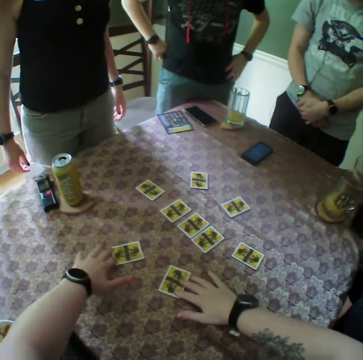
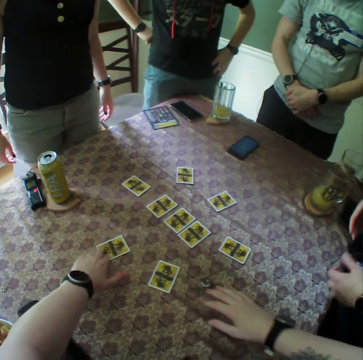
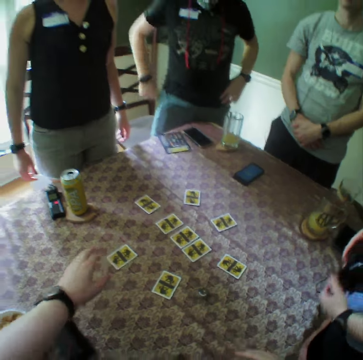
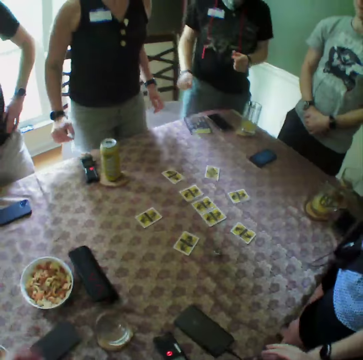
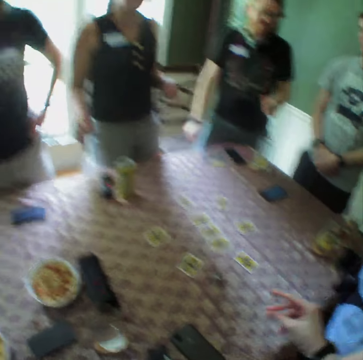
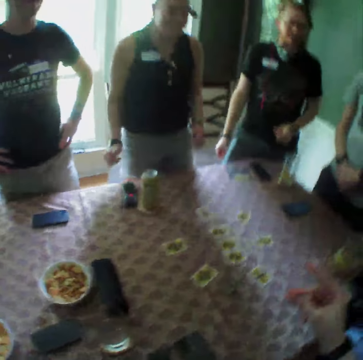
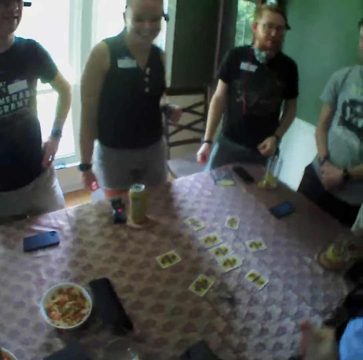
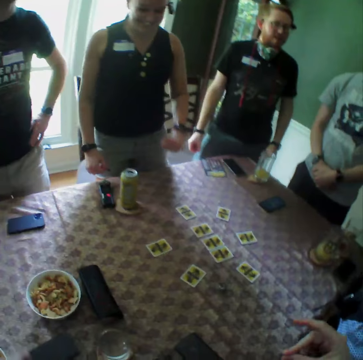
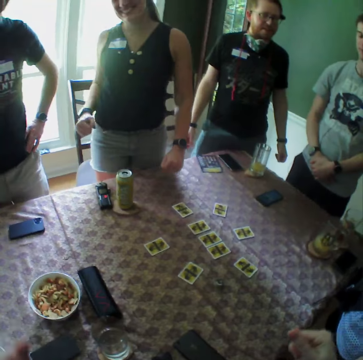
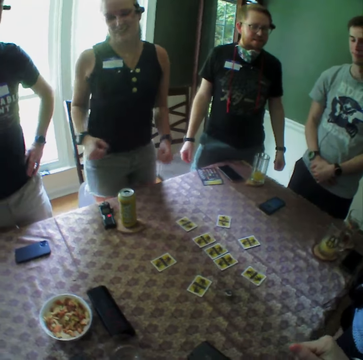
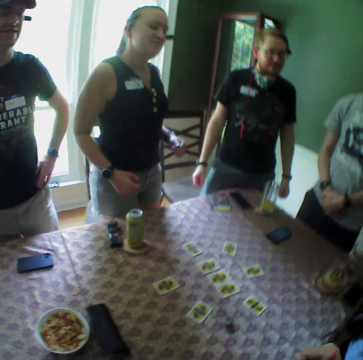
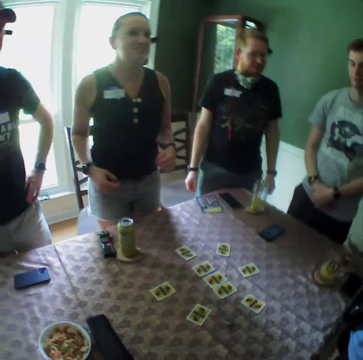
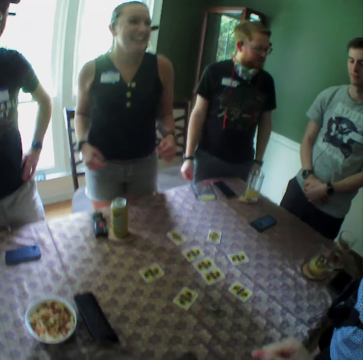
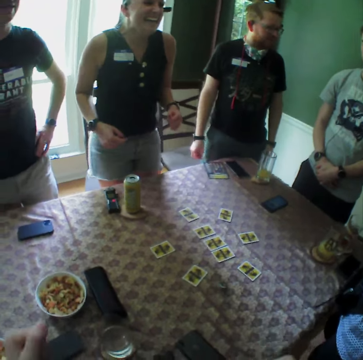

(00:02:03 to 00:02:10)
A woman adjusts a card on the table with her right hand. The camera wearer adjusts a card on the table with his left hand. He touches the cards. A man dances. The camera wearer looks around. Another woman dances.

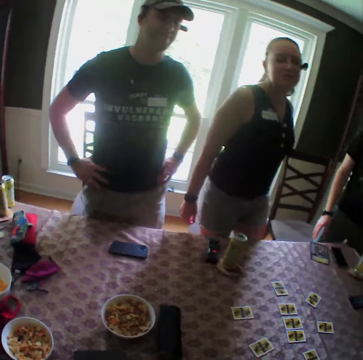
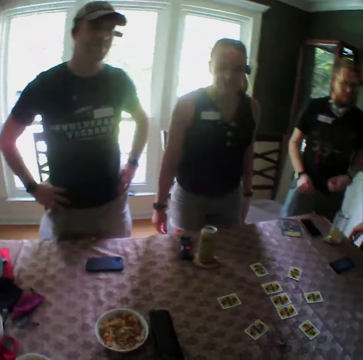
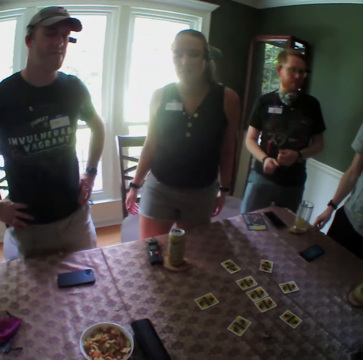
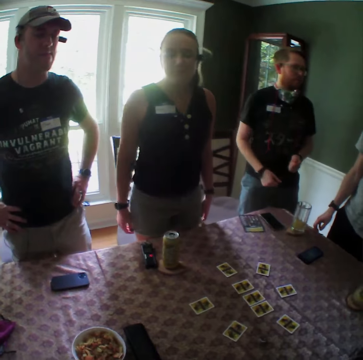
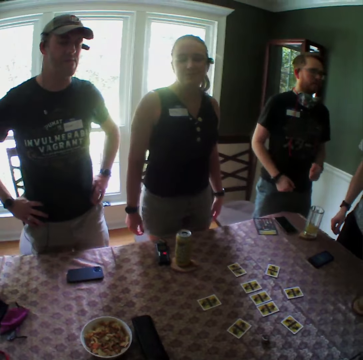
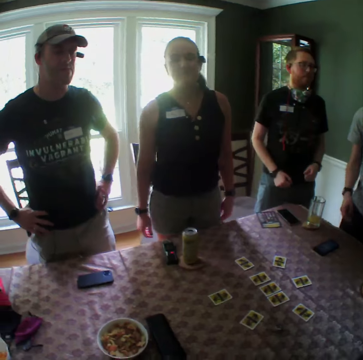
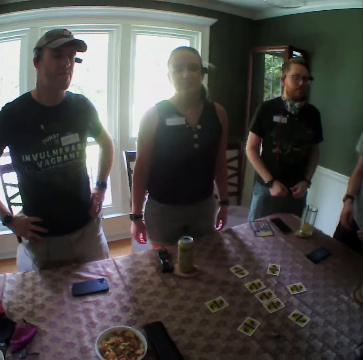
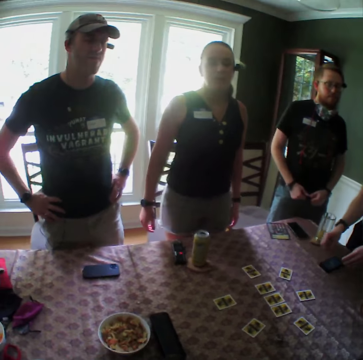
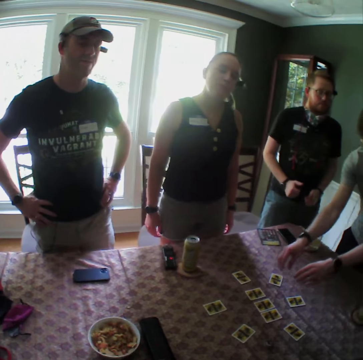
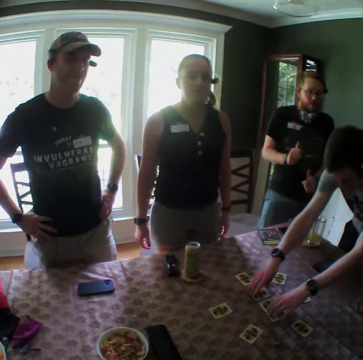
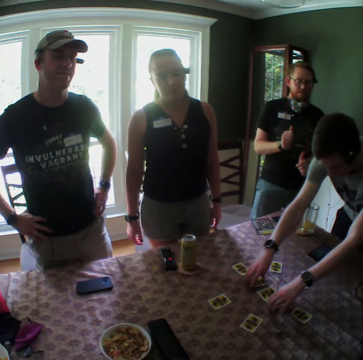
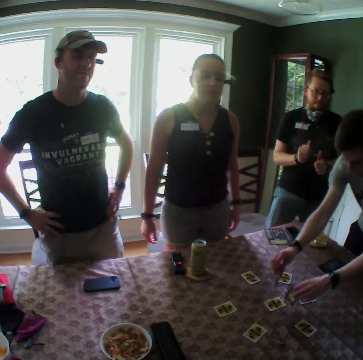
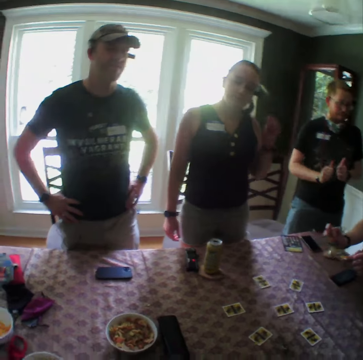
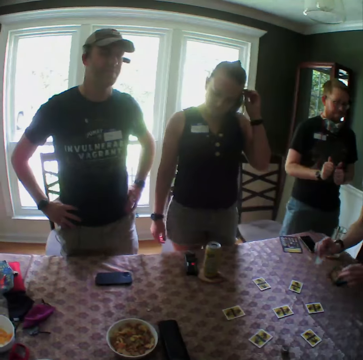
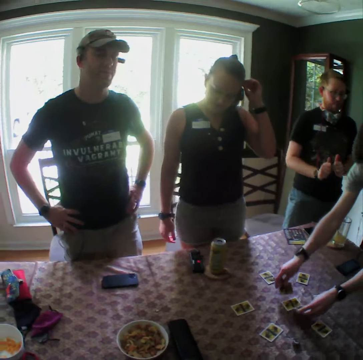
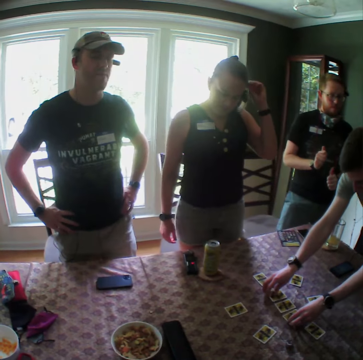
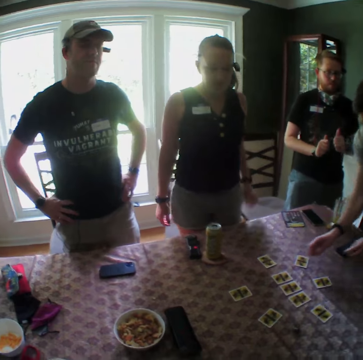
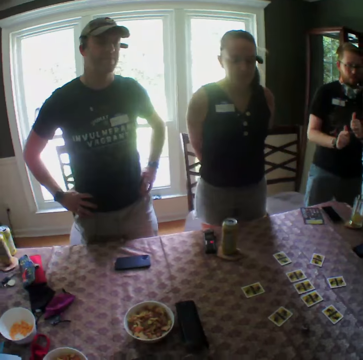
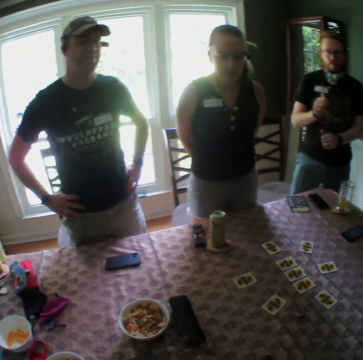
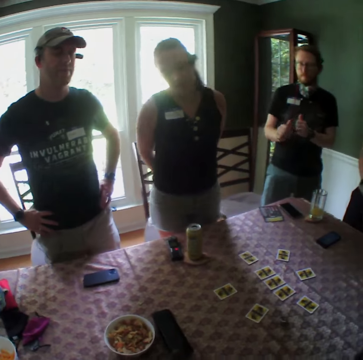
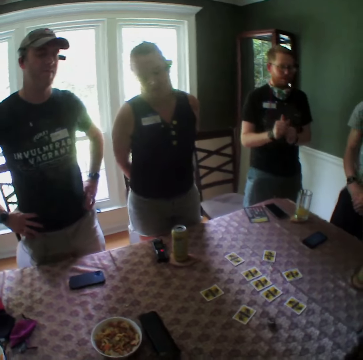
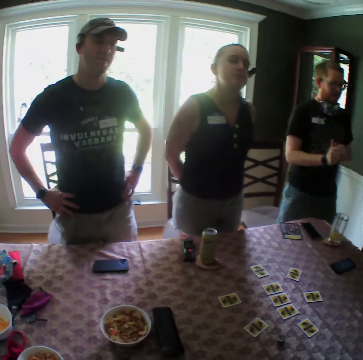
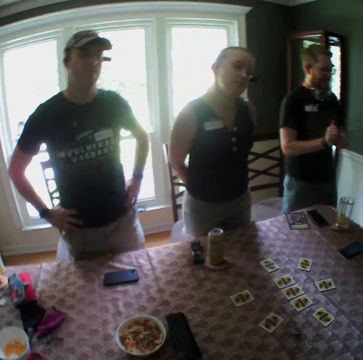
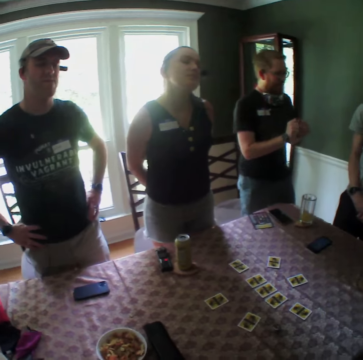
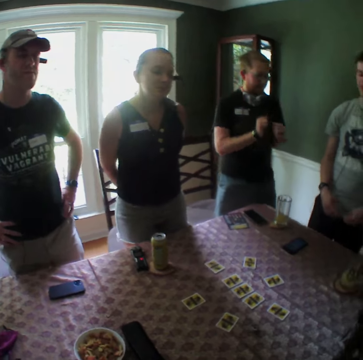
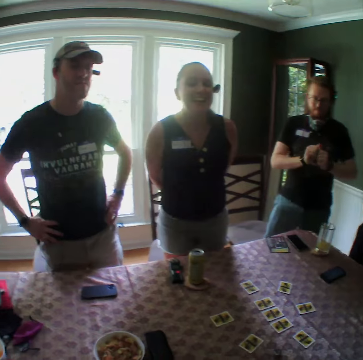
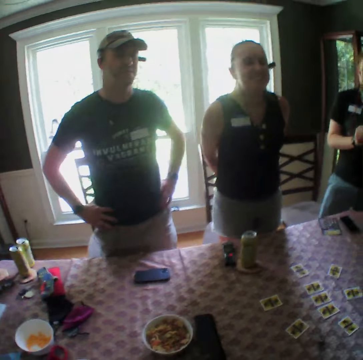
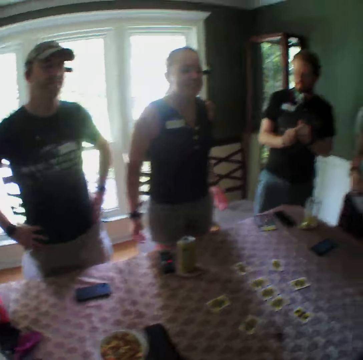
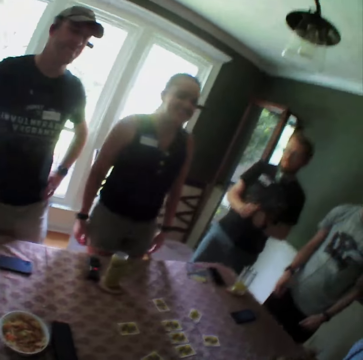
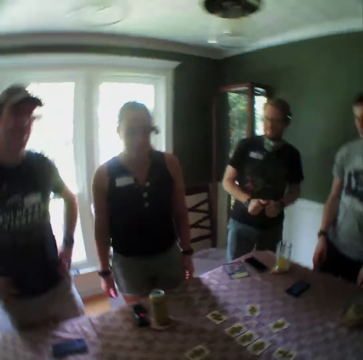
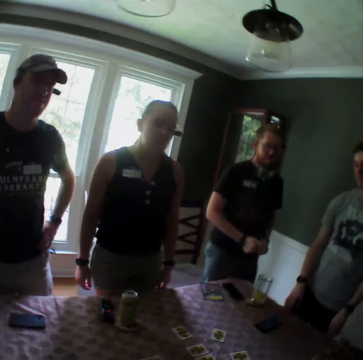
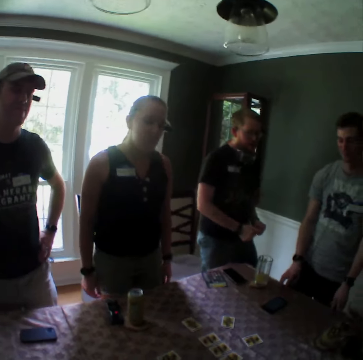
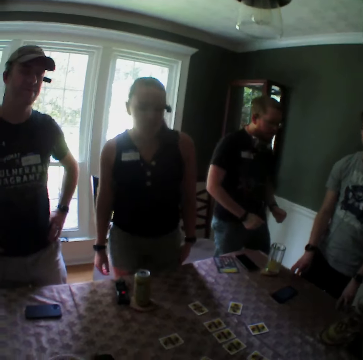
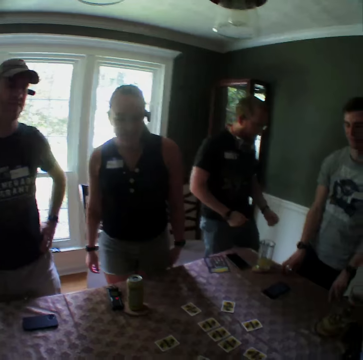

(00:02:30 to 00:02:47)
A man dances. He picks two cards from the table with both hands. He drops a card on the table forward with his left hand. The camera wearer looks around.

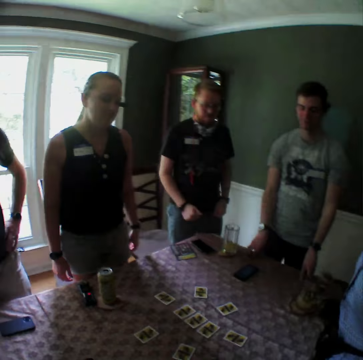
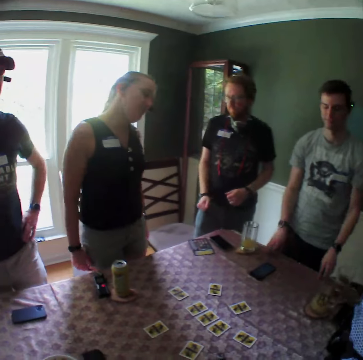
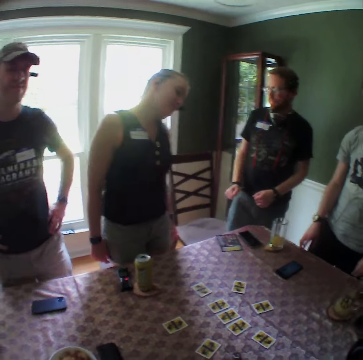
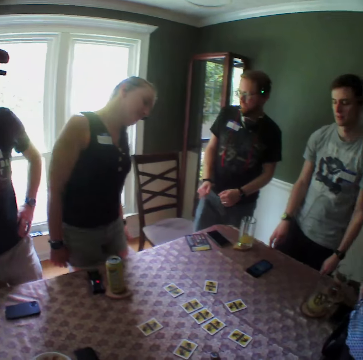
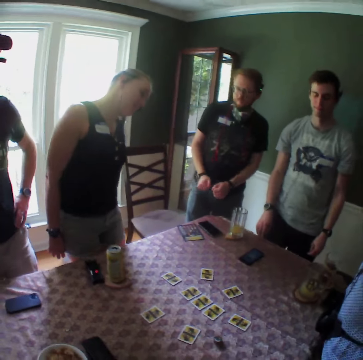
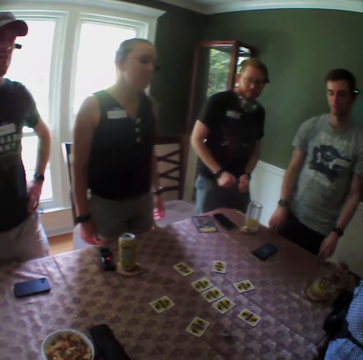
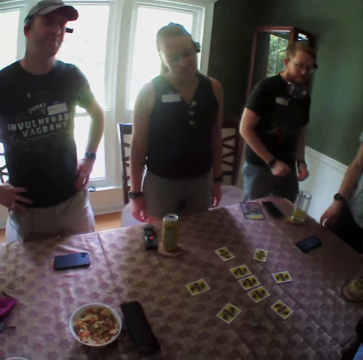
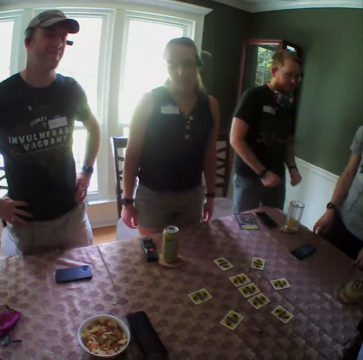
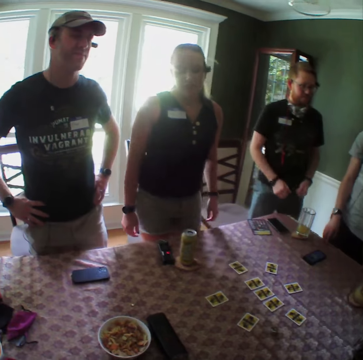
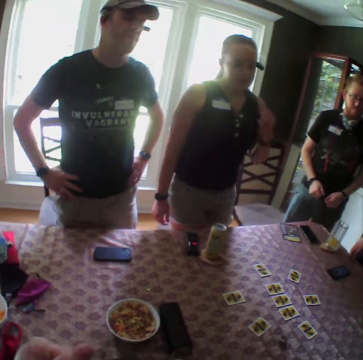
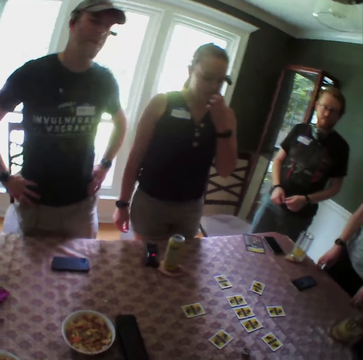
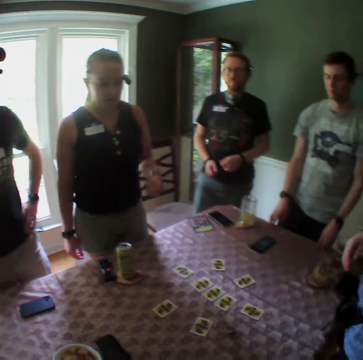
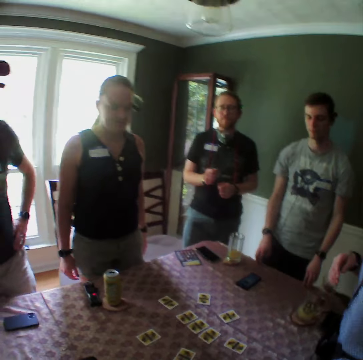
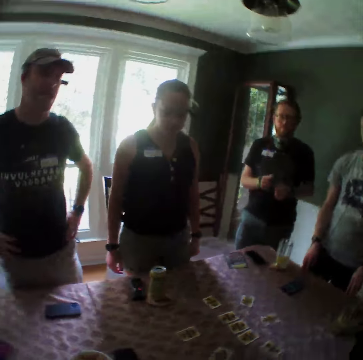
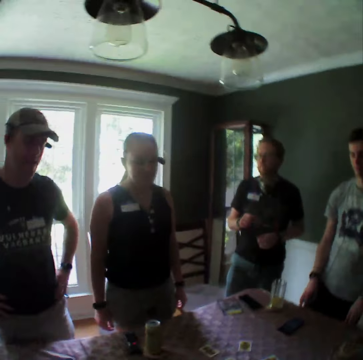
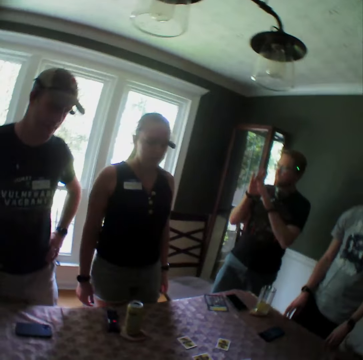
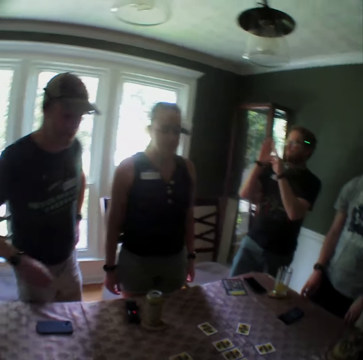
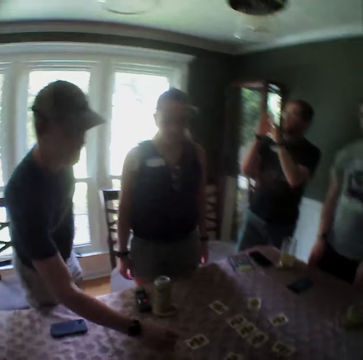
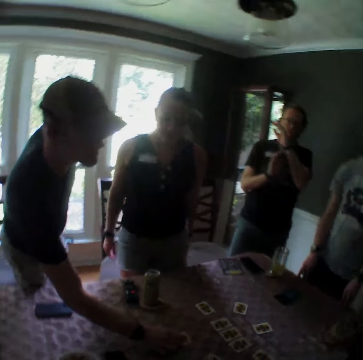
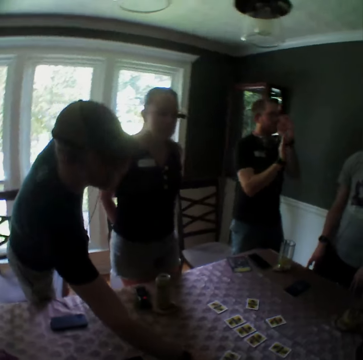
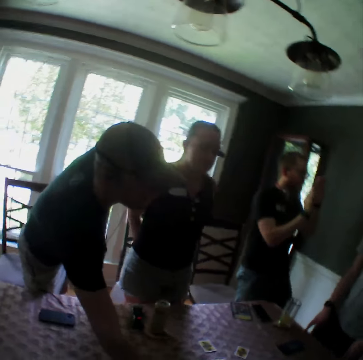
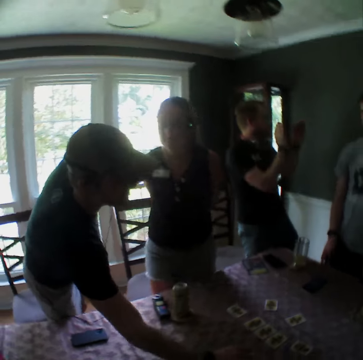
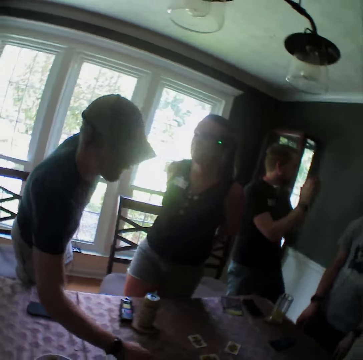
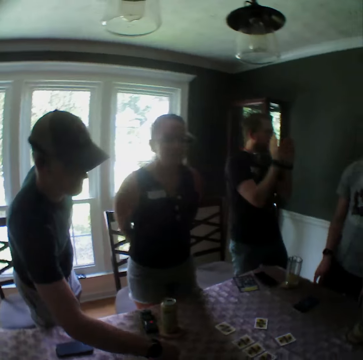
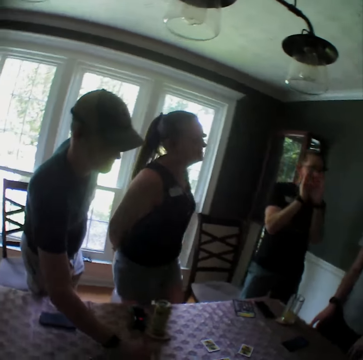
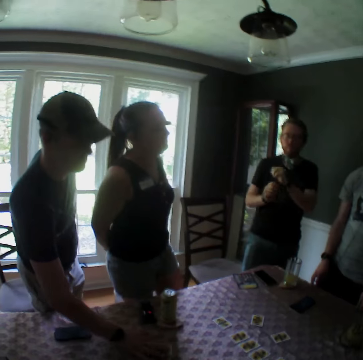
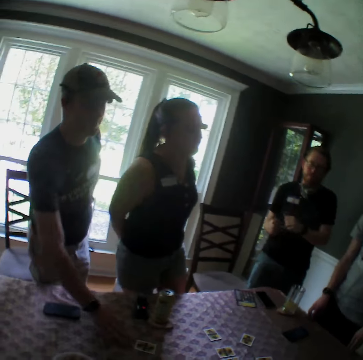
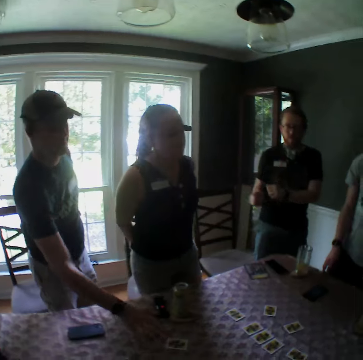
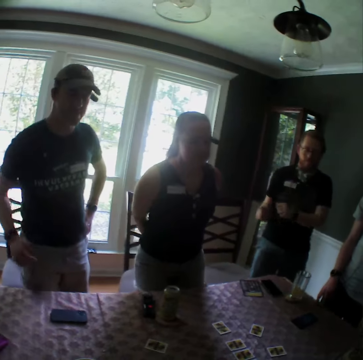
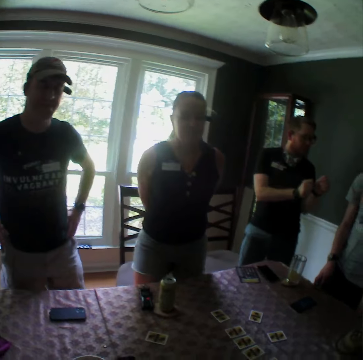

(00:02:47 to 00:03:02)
A woman scratches her face with her left hand. A man moves a card around the table with his right hand.
